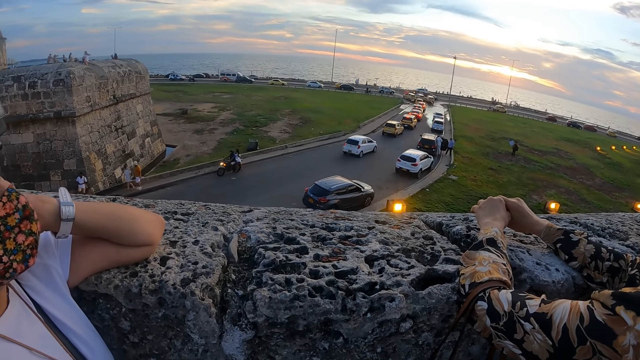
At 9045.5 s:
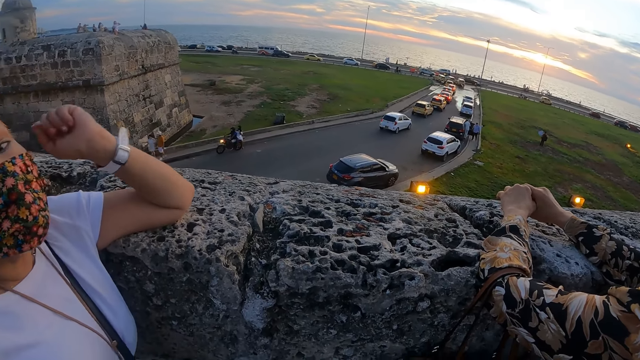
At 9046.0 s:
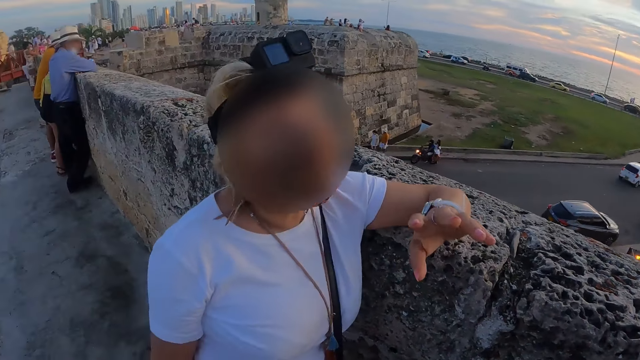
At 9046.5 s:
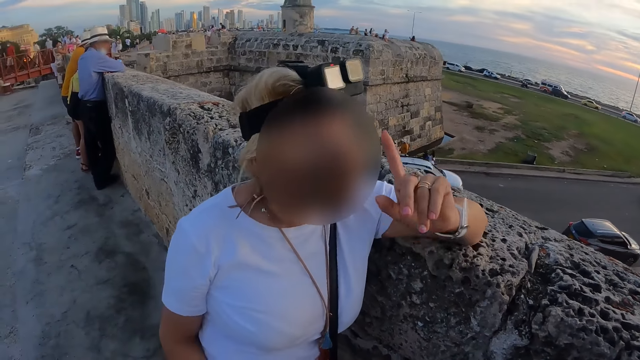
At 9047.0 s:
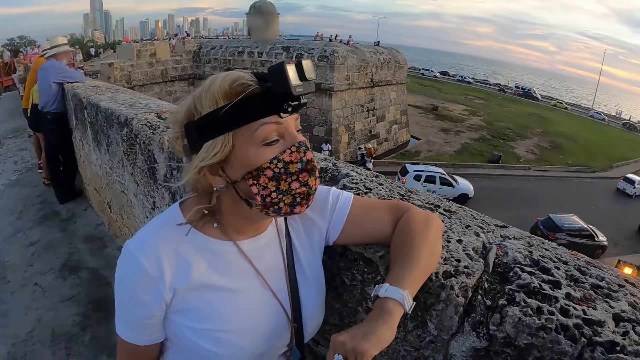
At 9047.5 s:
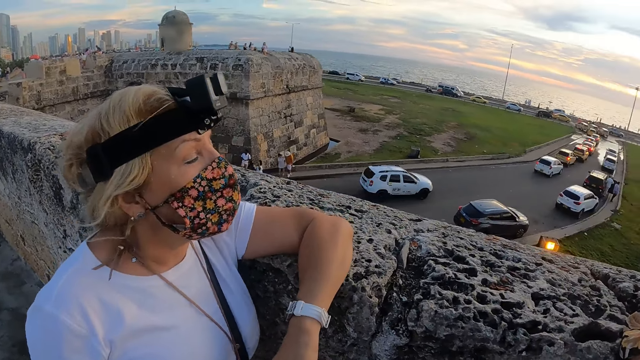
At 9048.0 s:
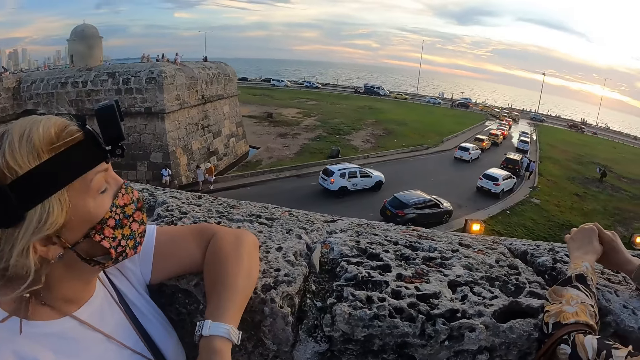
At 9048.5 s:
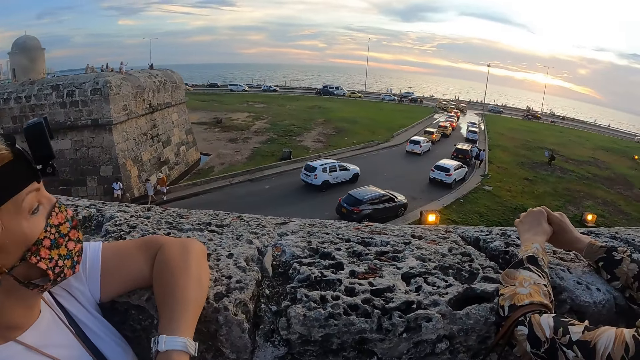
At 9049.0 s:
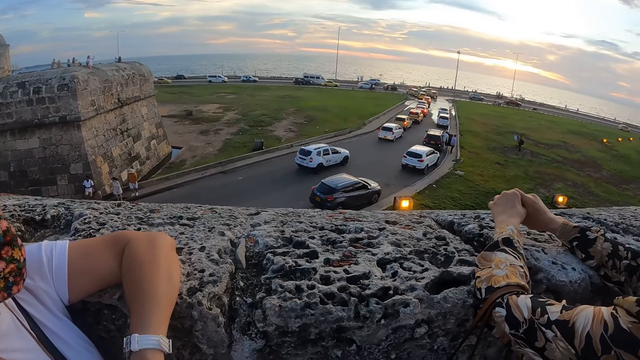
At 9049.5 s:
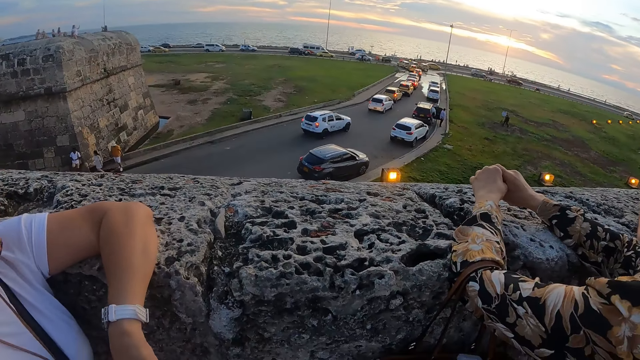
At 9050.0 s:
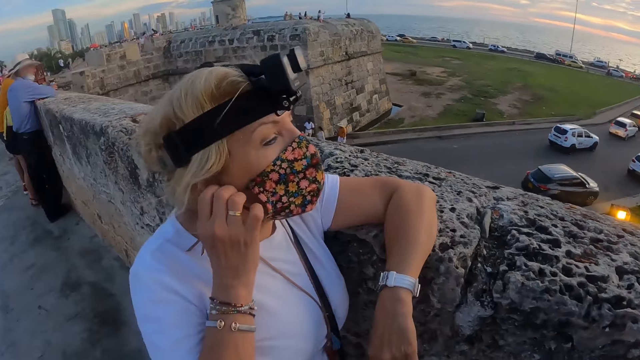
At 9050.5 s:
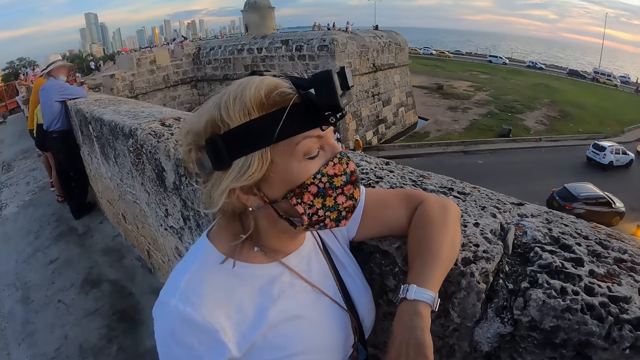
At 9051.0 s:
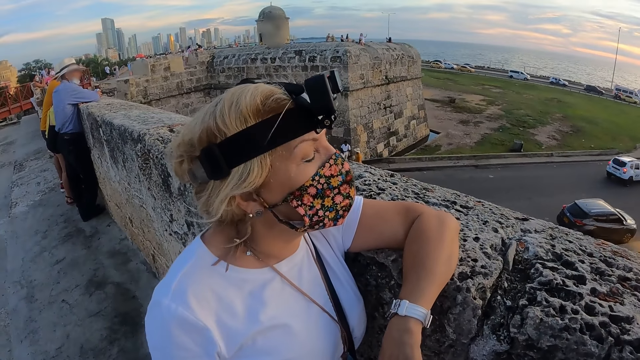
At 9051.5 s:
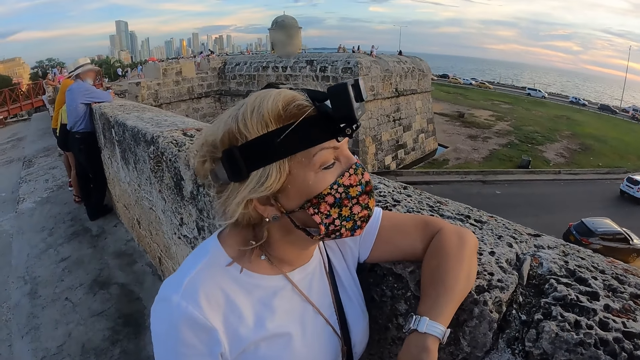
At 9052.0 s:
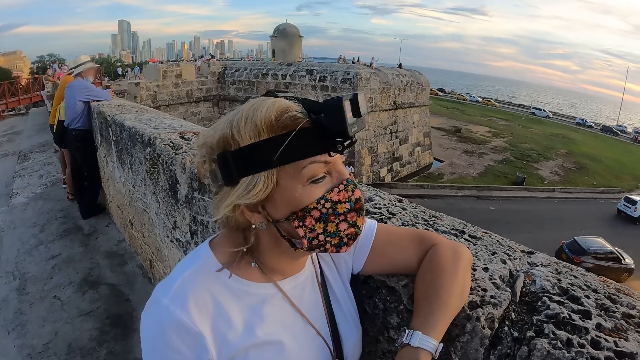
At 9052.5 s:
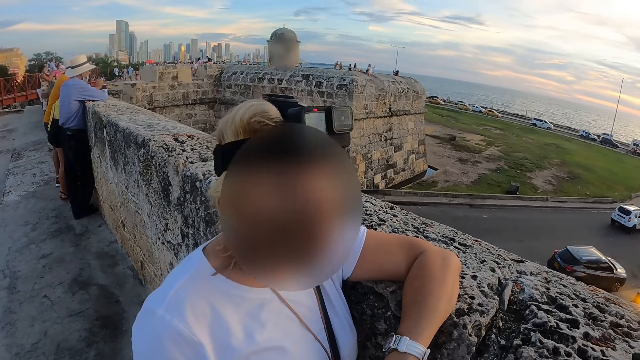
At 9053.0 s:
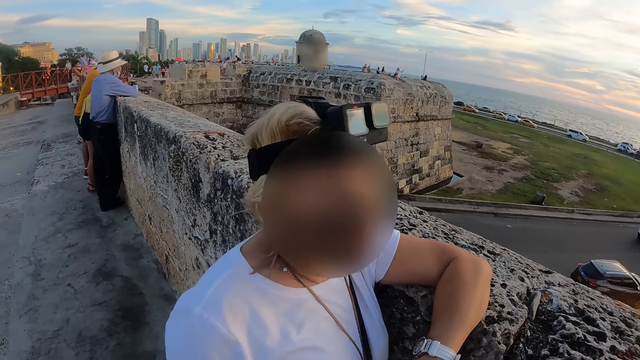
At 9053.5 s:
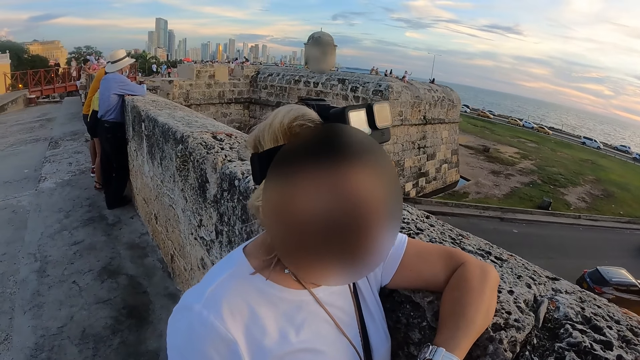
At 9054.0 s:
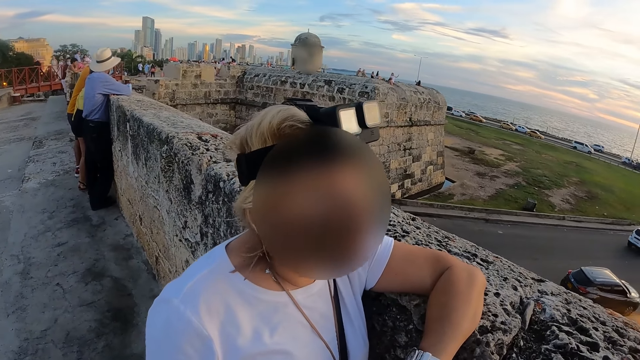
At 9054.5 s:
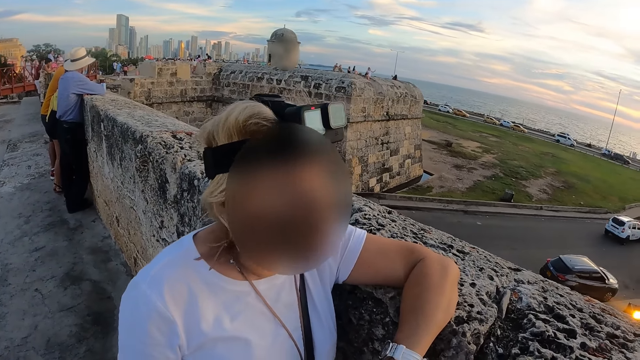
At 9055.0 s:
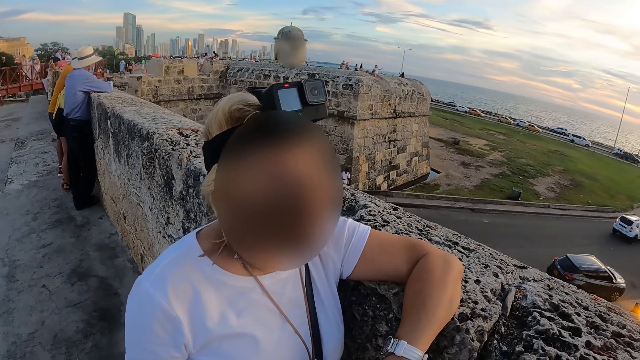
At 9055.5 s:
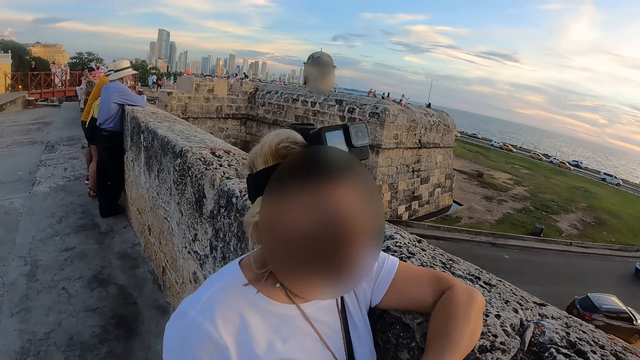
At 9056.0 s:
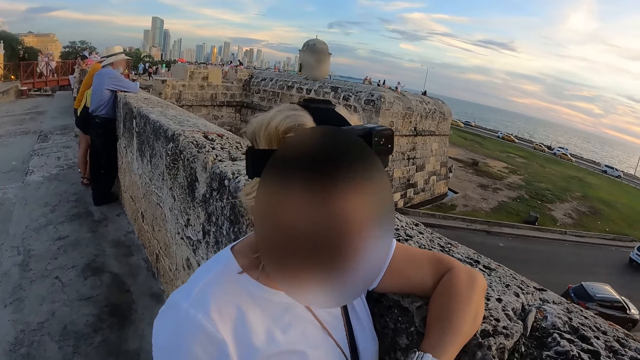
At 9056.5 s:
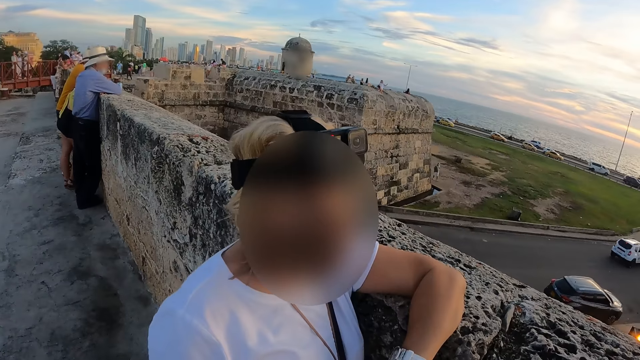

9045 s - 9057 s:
A woman interacts with the camera wearer. The woman lifts up her left hand. The woman touches her ears with her right hand. The woman interacts with the camera wearer.

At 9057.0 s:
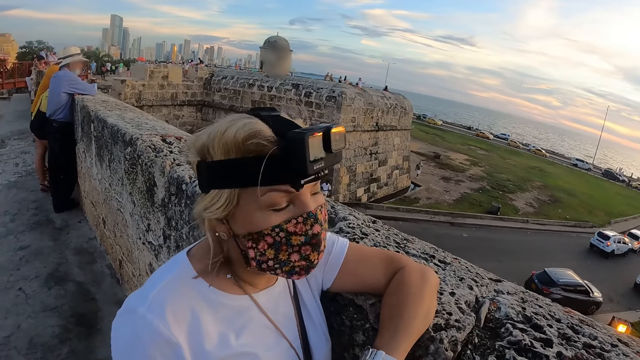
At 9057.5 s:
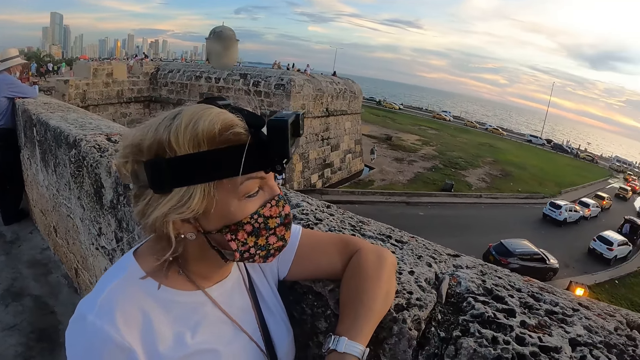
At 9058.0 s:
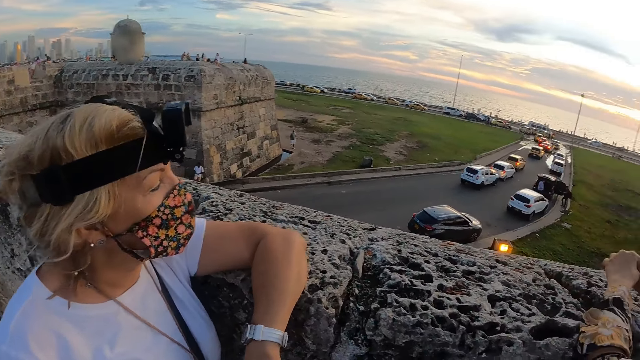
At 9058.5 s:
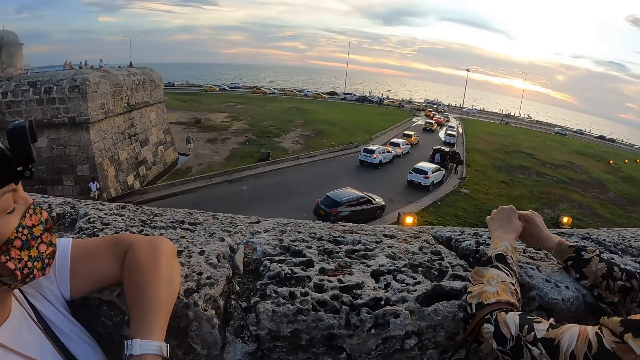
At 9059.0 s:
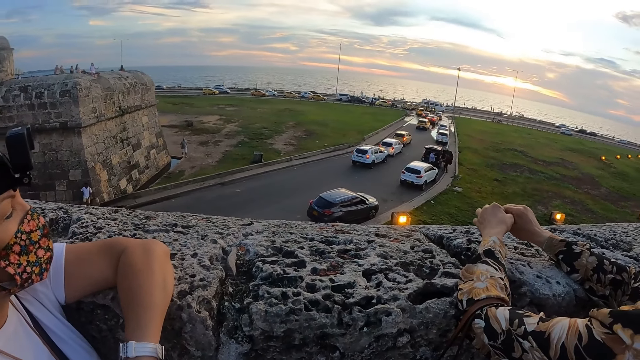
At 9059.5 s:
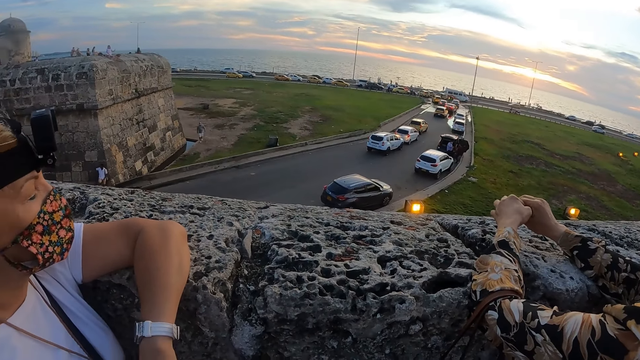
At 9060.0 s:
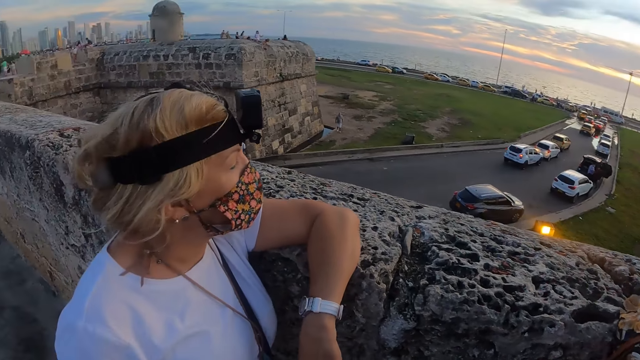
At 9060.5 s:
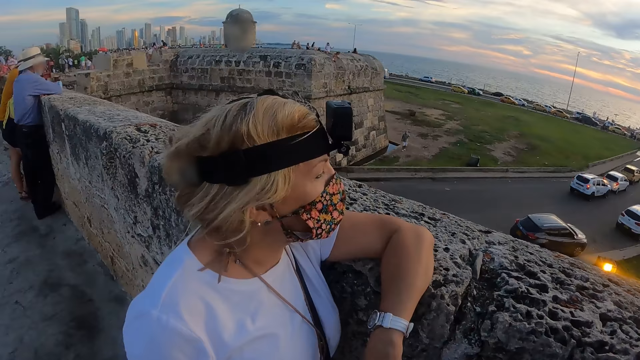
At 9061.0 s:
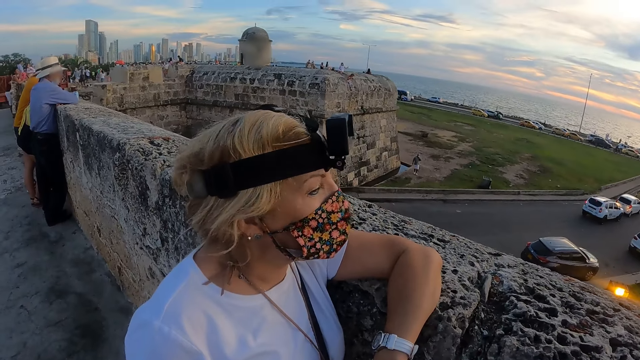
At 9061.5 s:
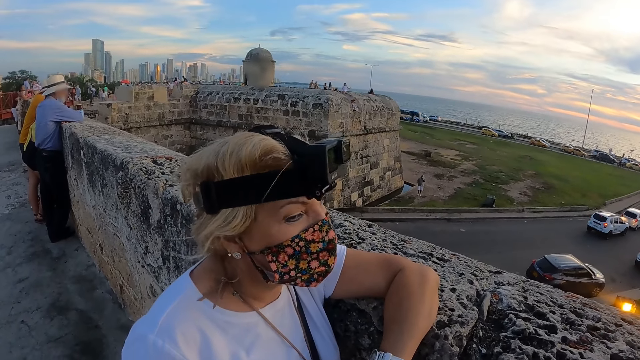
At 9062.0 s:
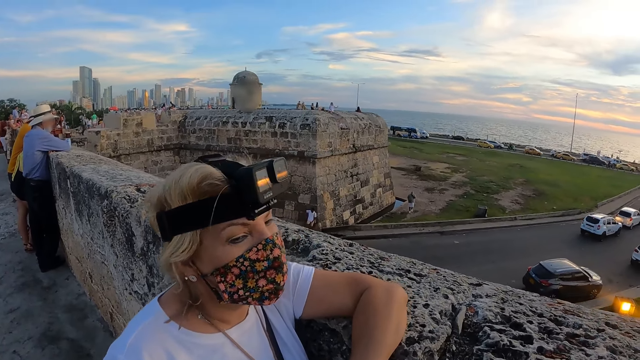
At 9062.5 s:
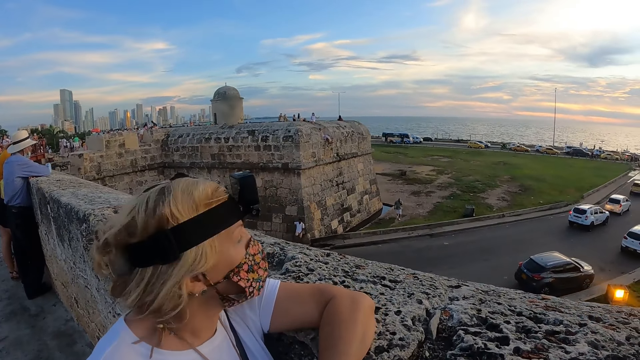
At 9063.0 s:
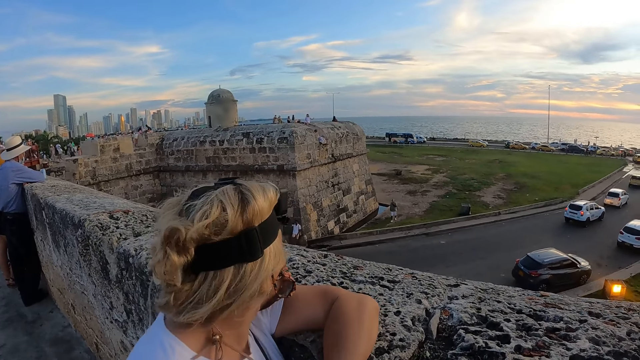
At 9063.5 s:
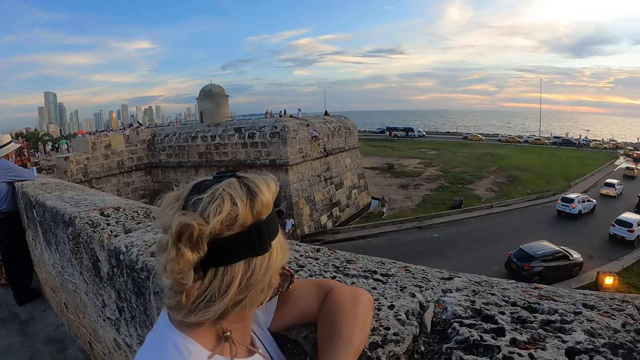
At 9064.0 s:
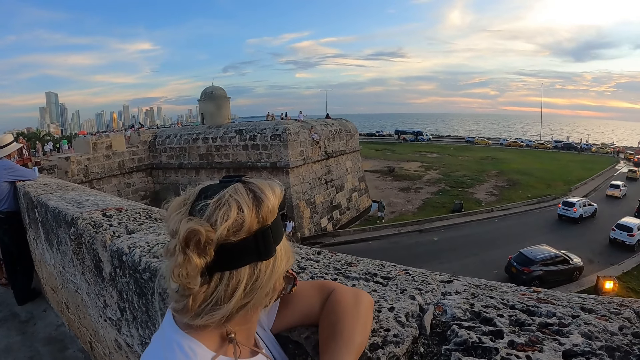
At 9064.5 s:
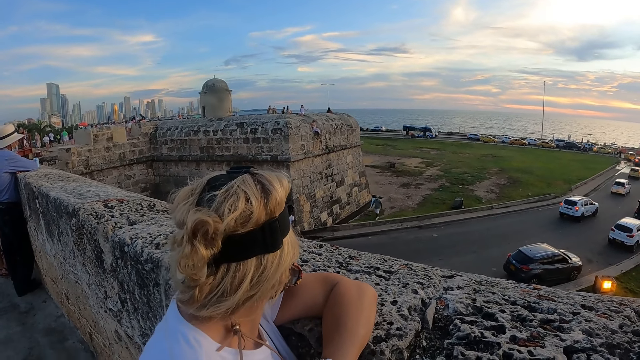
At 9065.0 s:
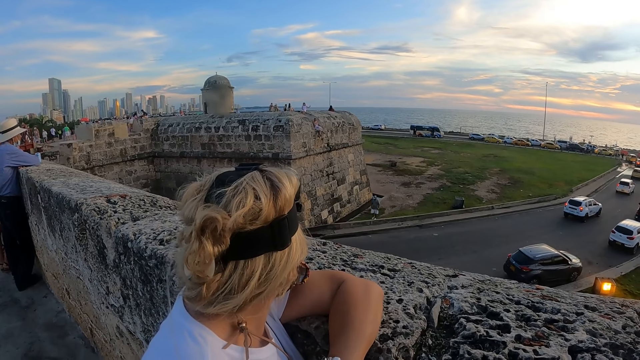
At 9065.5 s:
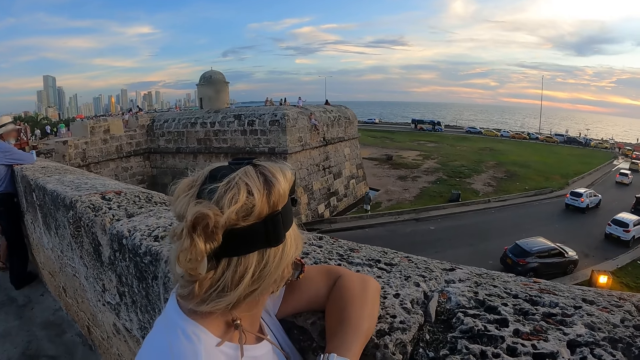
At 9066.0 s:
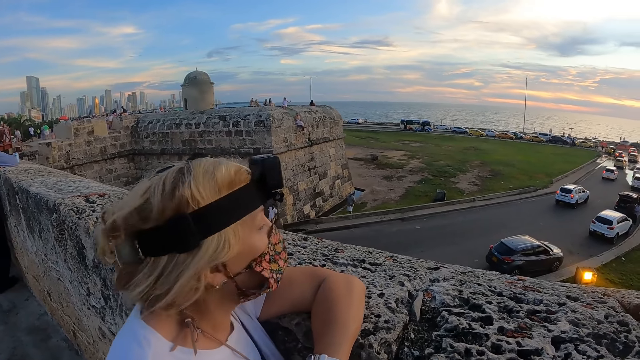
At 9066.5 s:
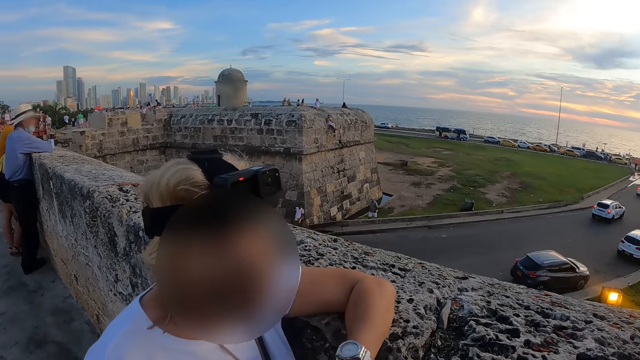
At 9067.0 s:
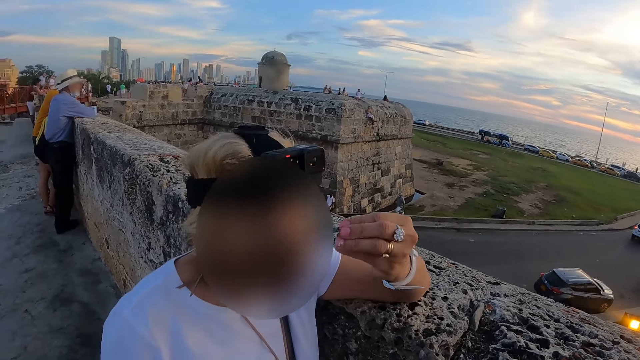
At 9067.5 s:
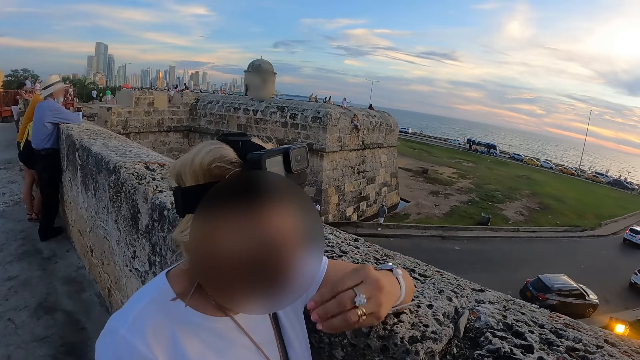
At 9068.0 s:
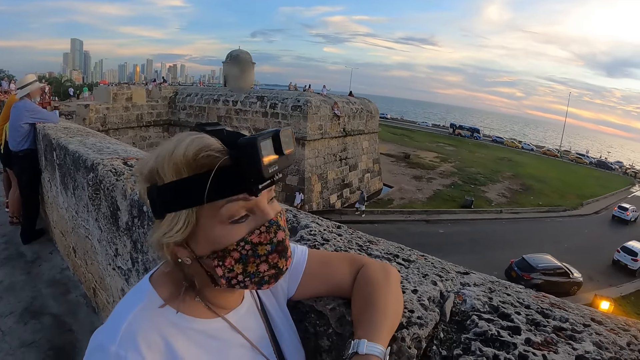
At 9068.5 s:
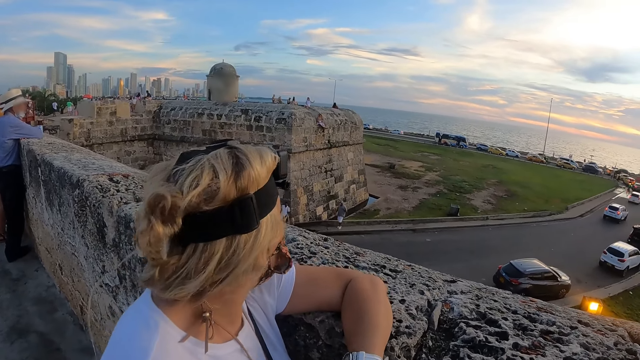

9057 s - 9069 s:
A woman looks around. The woman turns her head. The woman interacts with the camera wearer.
